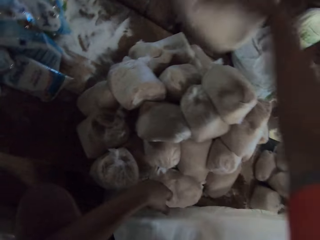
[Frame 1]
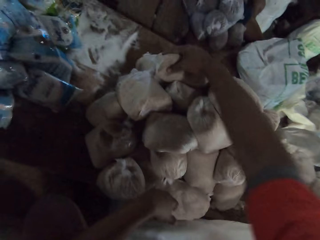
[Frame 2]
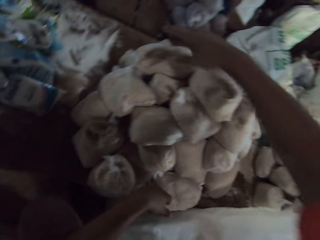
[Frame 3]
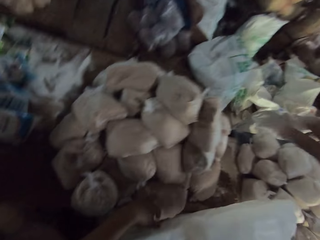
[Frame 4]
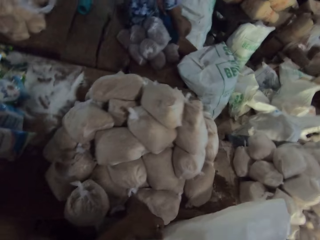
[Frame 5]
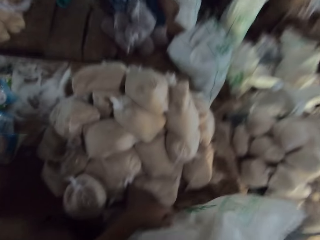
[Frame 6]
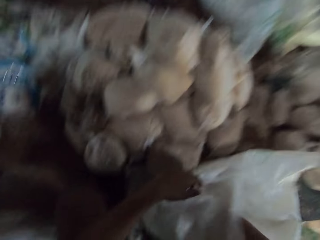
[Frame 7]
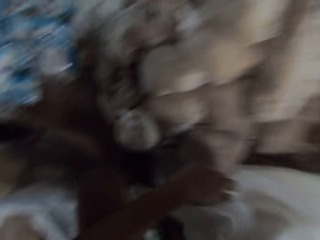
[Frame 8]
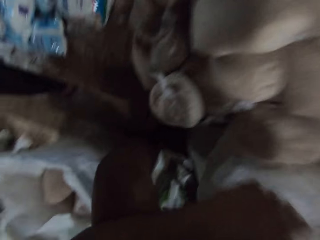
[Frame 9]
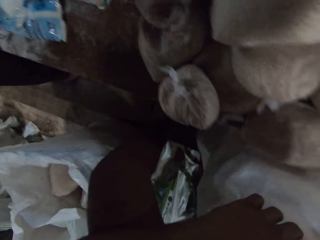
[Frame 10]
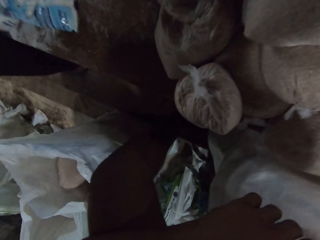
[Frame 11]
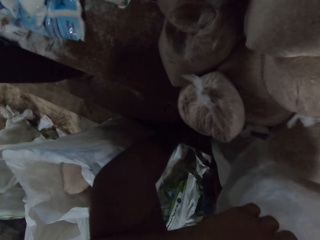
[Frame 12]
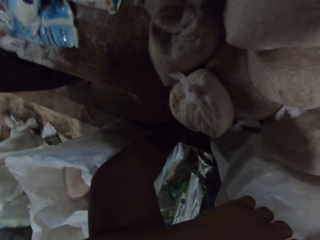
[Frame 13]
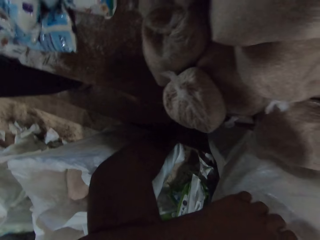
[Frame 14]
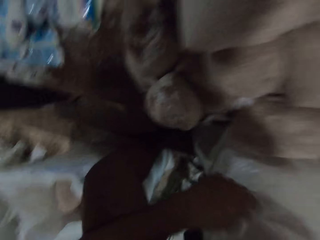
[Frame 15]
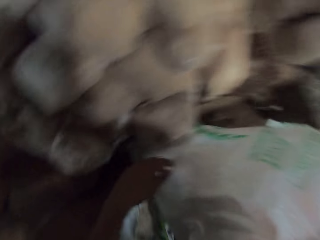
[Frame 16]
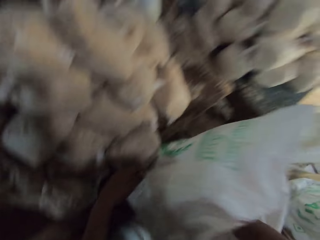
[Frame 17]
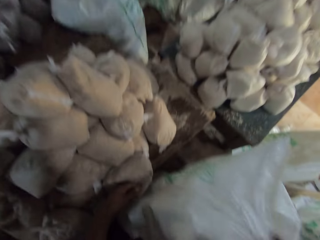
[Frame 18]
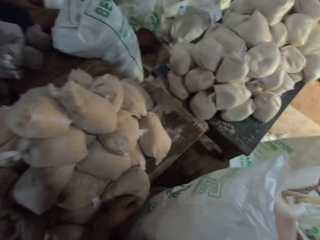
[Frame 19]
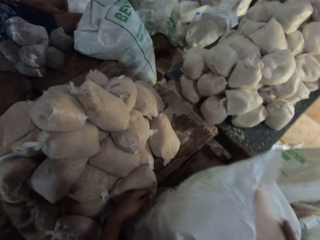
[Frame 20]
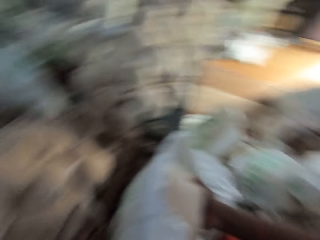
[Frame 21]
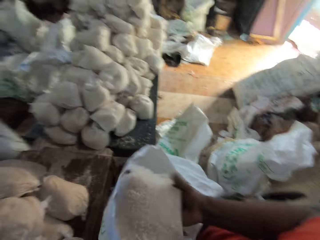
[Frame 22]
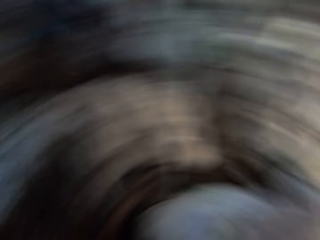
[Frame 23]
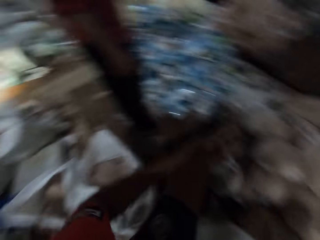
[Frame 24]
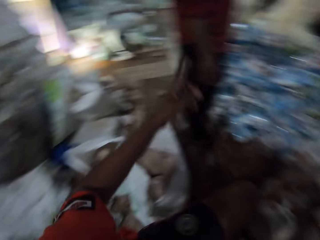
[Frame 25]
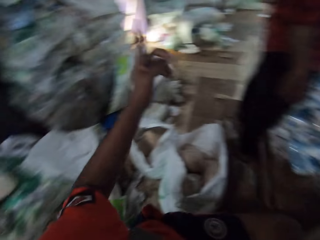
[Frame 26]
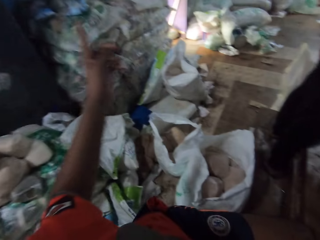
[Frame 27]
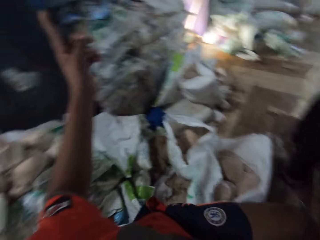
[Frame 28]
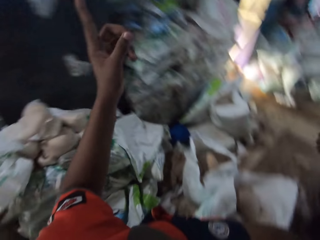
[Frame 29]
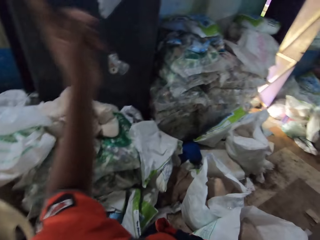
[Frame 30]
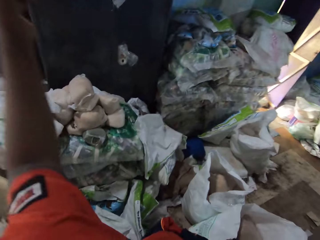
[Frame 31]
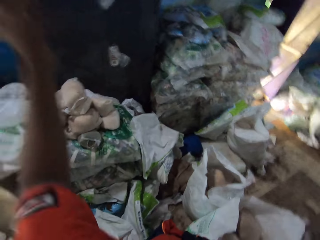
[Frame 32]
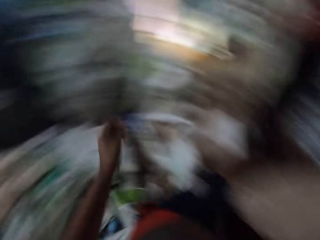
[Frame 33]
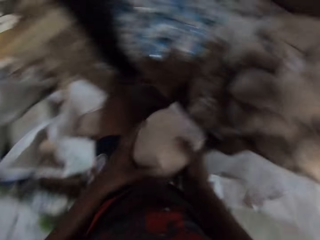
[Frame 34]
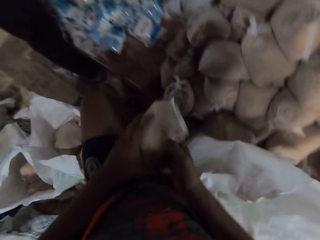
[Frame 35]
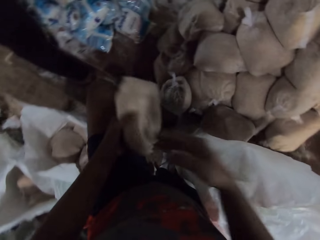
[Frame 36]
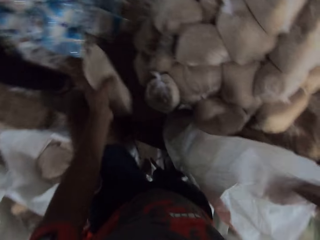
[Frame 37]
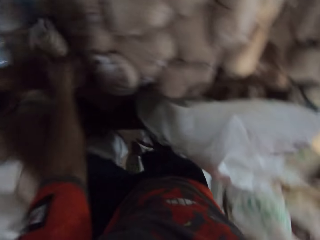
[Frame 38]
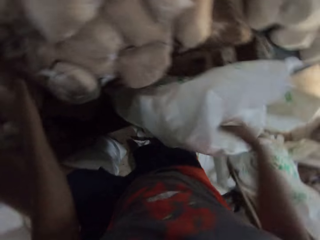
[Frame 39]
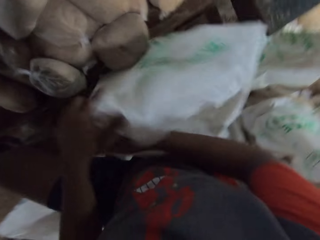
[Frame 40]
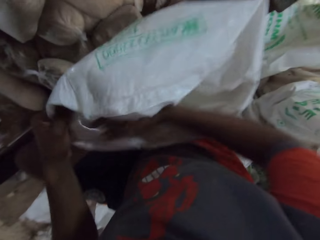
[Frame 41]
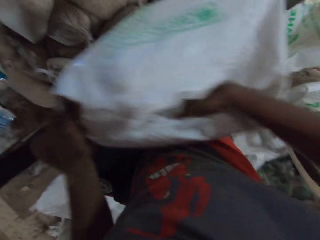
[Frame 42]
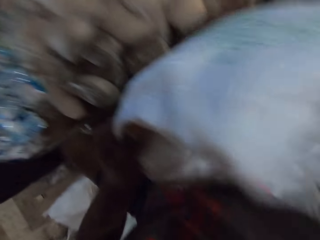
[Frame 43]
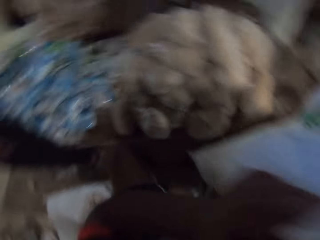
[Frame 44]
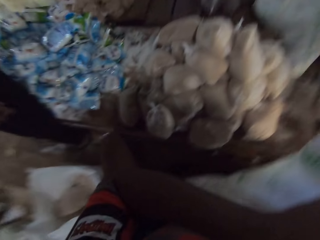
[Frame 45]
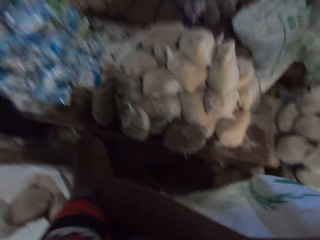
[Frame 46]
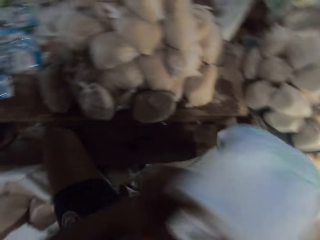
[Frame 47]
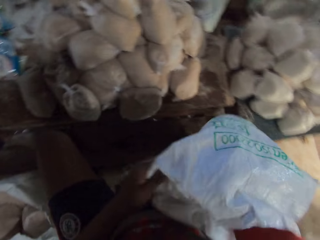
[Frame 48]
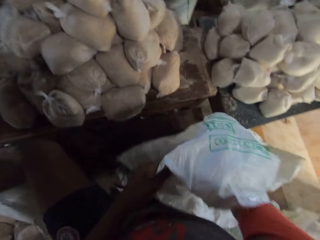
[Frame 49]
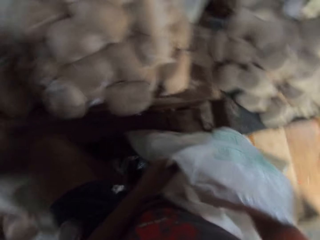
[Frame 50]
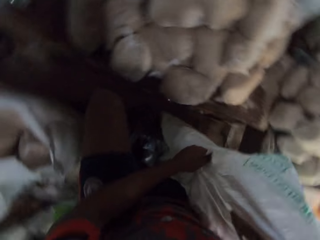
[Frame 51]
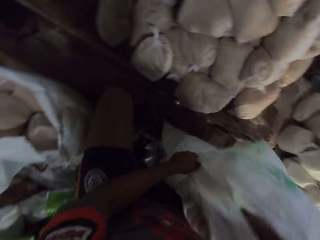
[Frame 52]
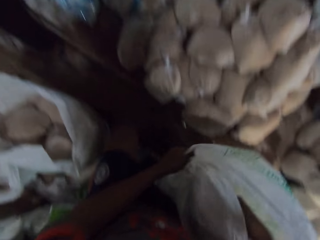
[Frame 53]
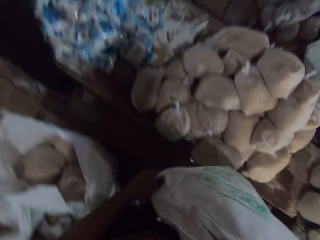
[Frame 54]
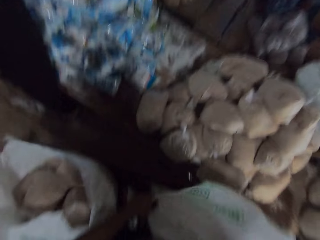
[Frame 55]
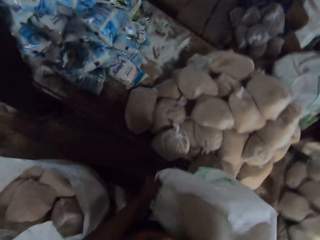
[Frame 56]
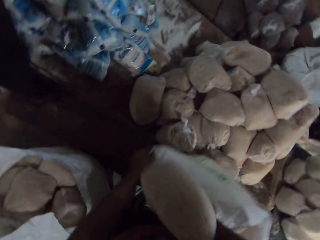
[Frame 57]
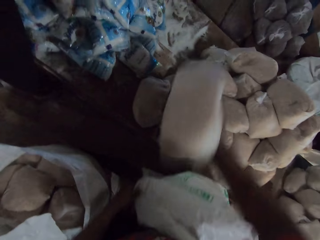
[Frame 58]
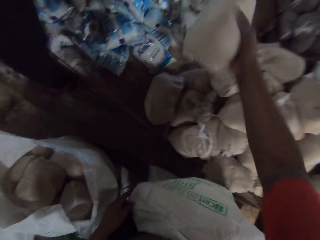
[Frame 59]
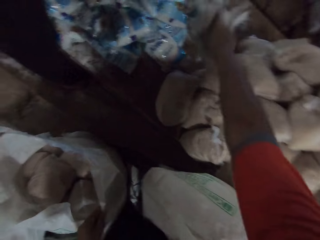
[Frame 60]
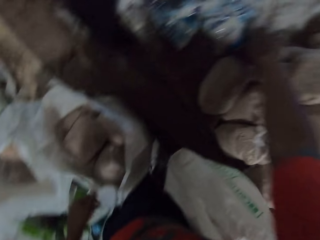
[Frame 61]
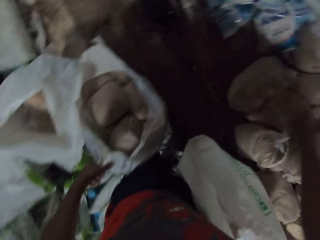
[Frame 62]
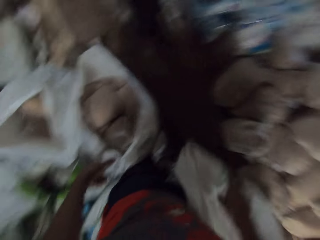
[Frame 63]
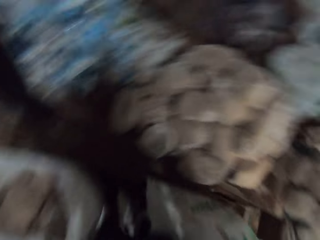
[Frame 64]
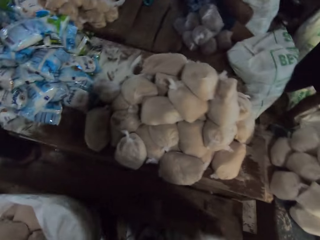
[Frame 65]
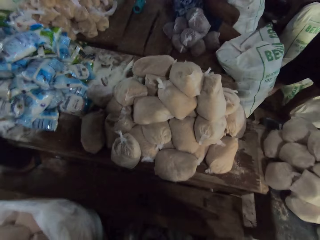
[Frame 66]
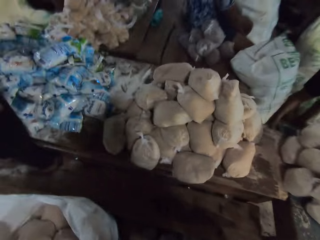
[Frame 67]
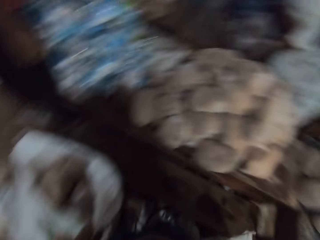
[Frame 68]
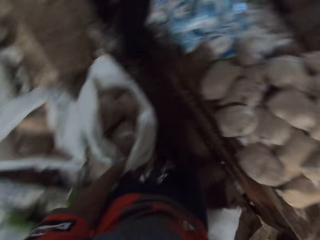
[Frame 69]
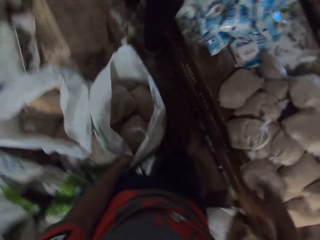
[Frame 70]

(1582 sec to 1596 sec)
The camera wearer places a bread in his right hand on the table. He picks a bread from the sack of bread on the ground with his right hand. He gesticulates with his left hand. He points at something. He places the bread in his left hand on the table. He touches the sack. He adjusts the sack of bread on the ground with both hands. He picks a bread from the sack of bread on the ground with his right hand. He places the bread in his right hand on the table.

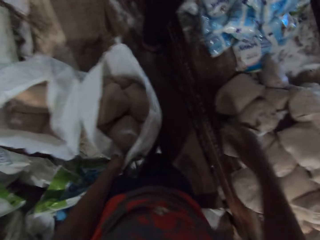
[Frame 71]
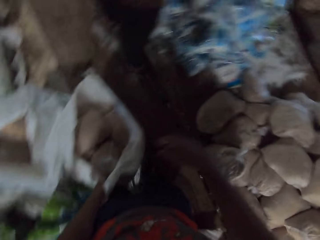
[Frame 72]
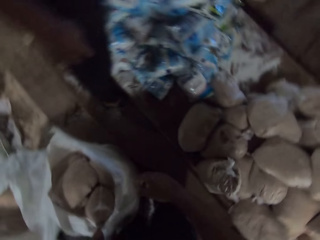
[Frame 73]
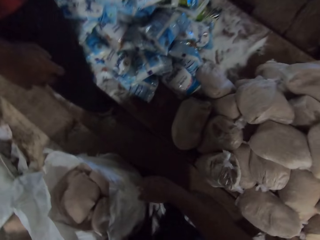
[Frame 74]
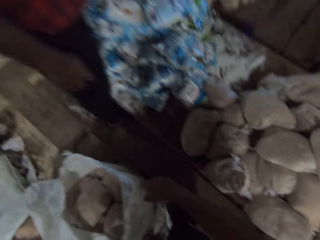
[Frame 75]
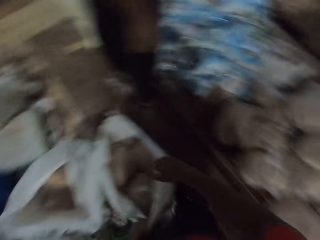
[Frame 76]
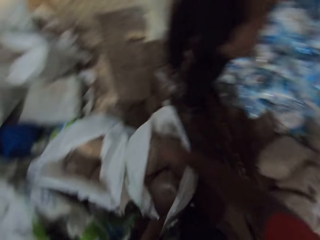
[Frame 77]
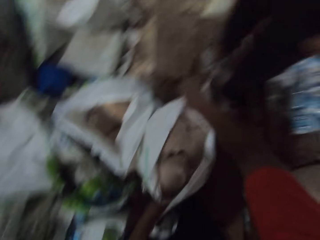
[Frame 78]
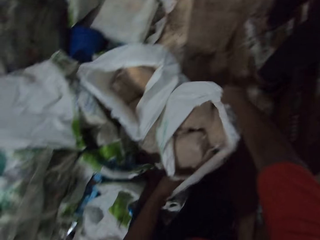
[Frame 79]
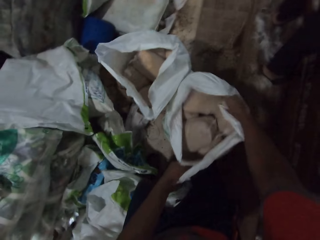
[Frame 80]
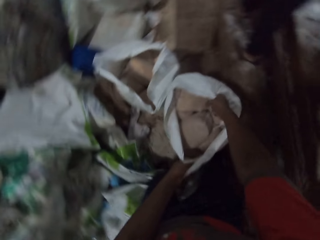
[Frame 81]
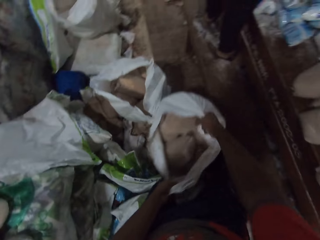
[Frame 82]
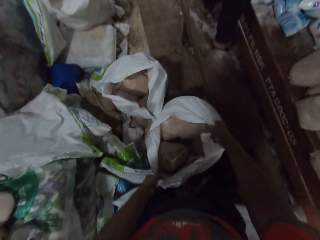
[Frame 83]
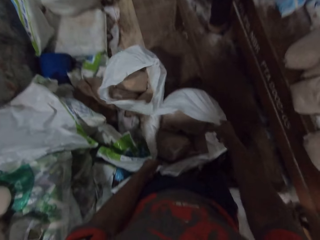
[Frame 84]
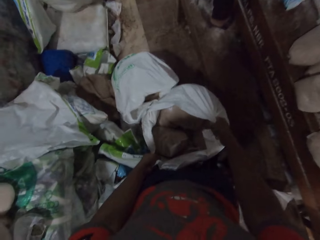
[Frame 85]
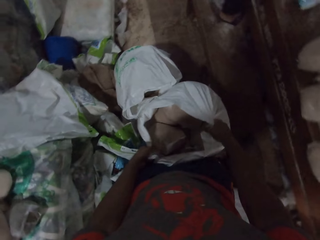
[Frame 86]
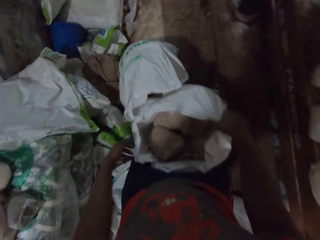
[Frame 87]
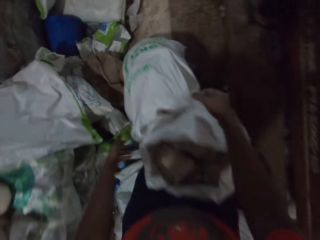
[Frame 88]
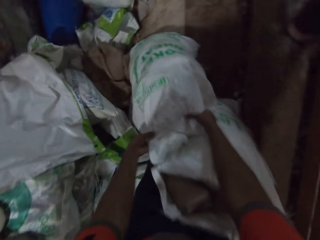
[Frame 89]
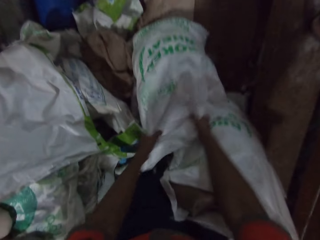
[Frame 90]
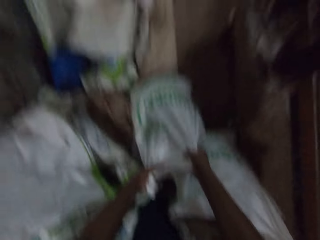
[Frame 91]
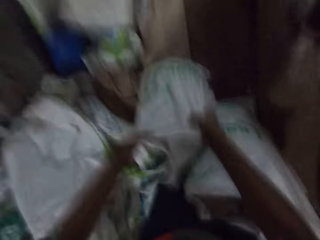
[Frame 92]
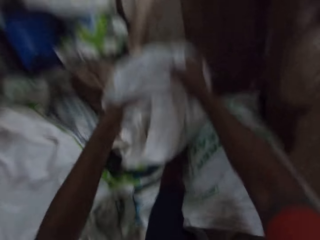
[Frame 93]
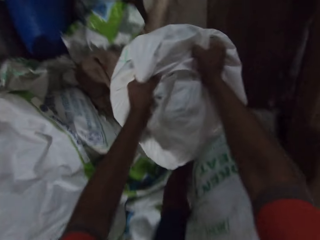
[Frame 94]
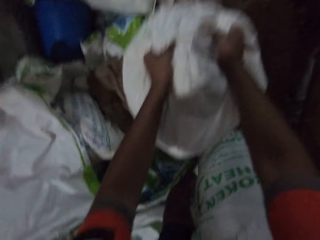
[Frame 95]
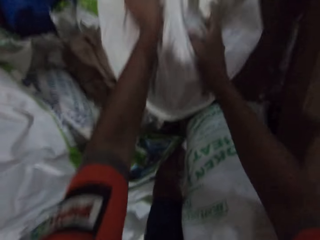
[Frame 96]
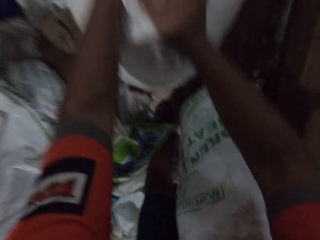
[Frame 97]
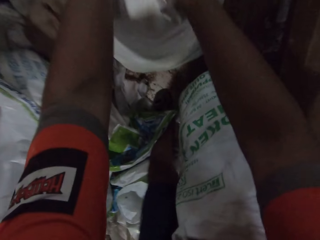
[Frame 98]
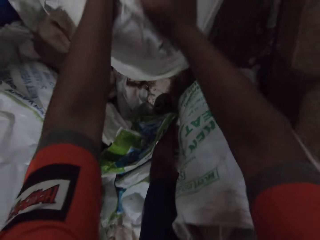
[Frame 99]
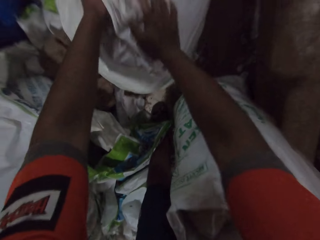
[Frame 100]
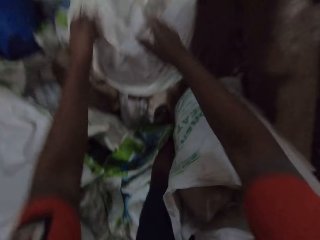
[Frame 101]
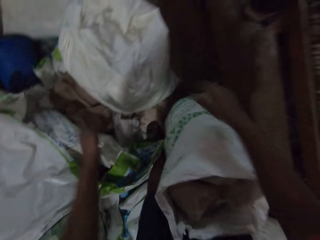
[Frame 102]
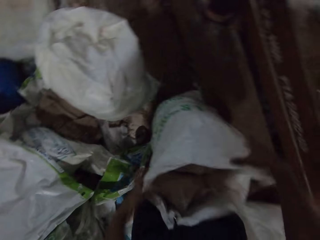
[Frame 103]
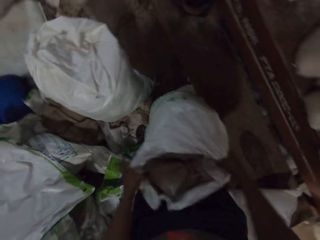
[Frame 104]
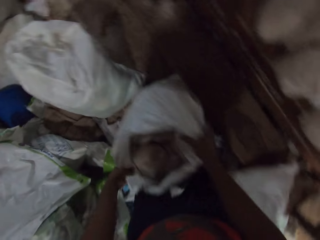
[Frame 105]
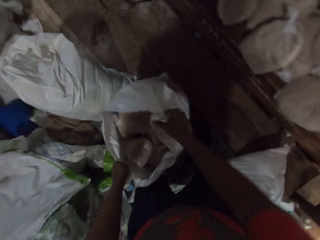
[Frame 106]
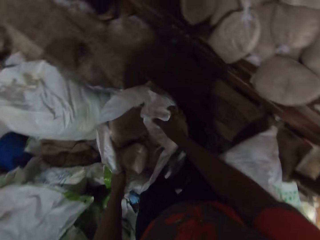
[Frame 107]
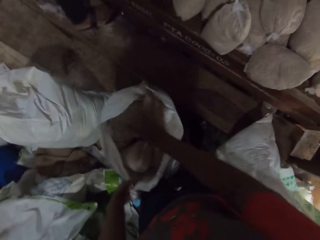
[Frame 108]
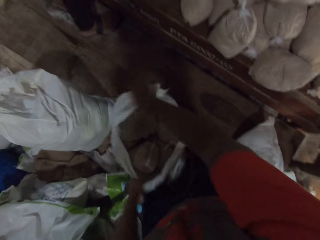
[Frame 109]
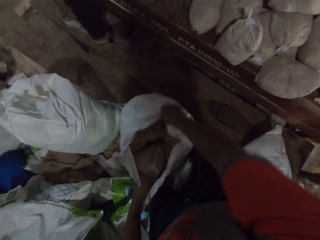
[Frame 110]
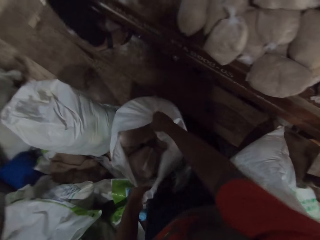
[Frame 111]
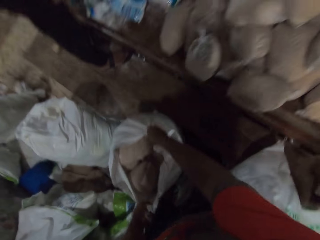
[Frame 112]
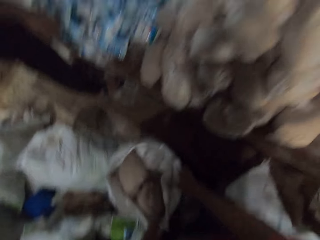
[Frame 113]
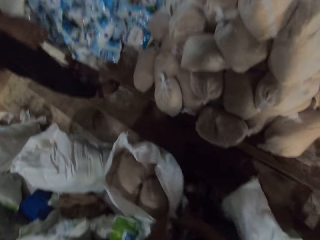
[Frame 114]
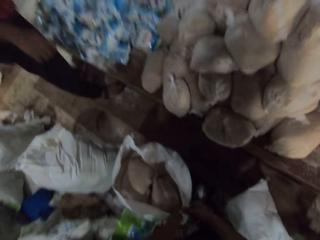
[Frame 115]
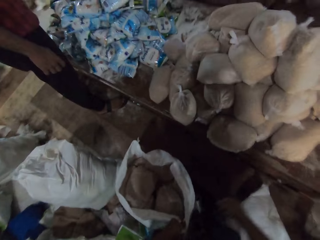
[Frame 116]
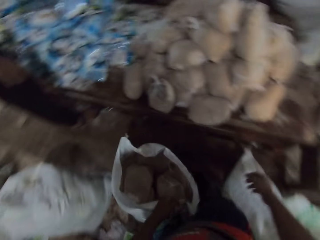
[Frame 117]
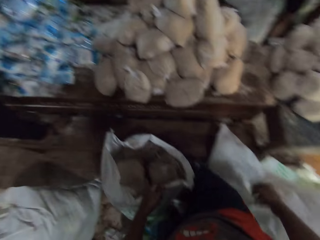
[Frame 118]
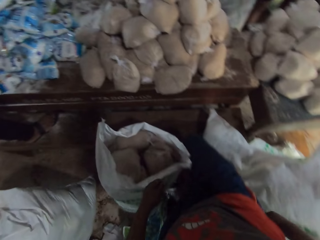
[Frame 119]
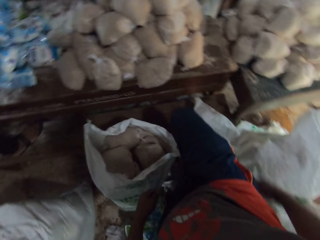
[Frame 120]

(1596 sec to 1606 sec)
The camera wearer touches the sack. He picks the sack of bread from the ground with both hands. He pulls the sack on the ground. He adjusts the sack of bread on the ground with both hands. He touches the sack.
